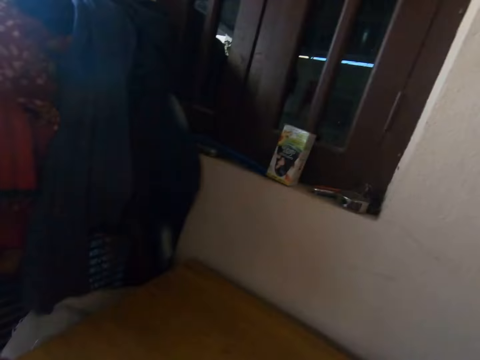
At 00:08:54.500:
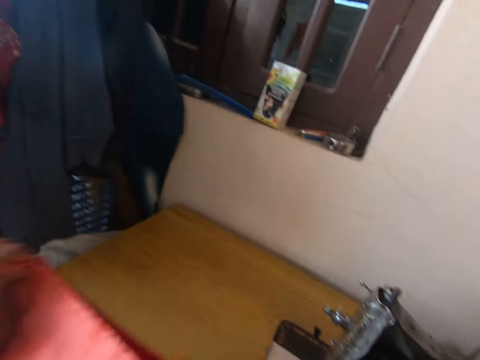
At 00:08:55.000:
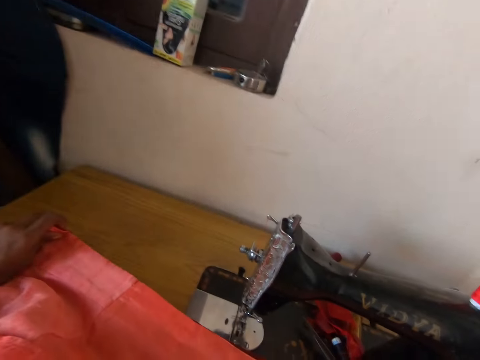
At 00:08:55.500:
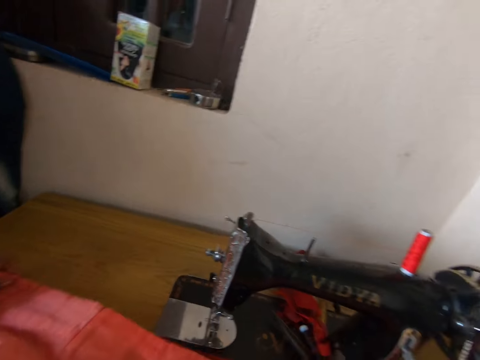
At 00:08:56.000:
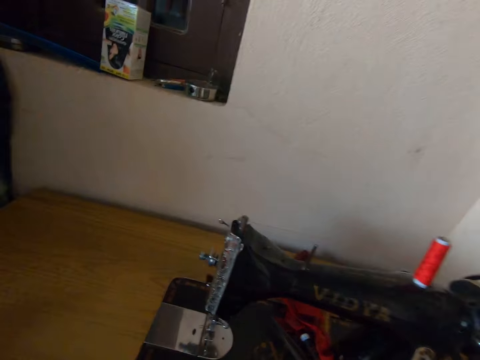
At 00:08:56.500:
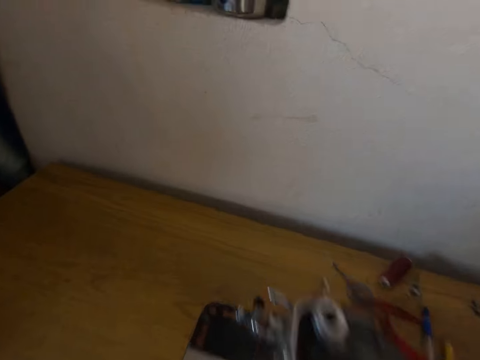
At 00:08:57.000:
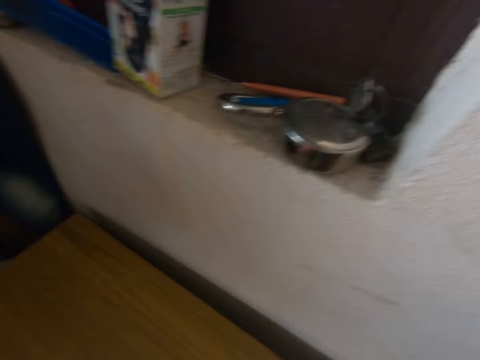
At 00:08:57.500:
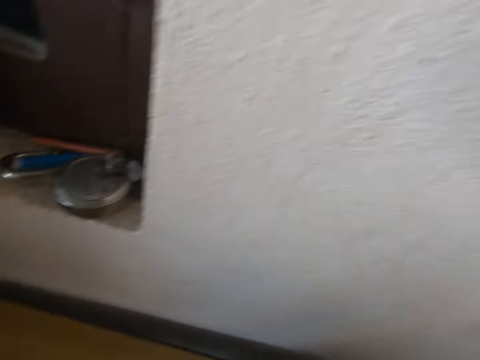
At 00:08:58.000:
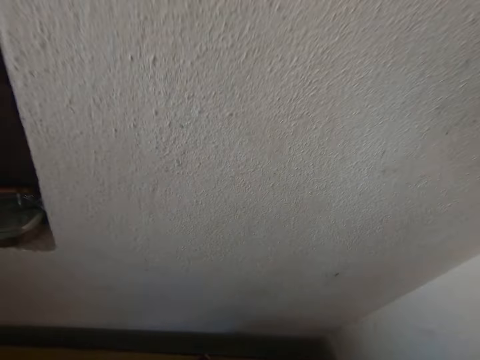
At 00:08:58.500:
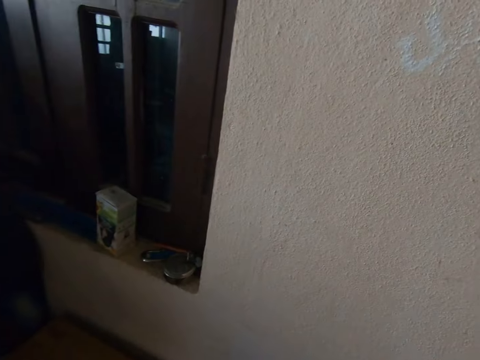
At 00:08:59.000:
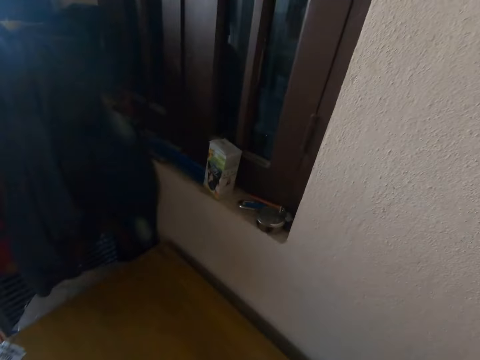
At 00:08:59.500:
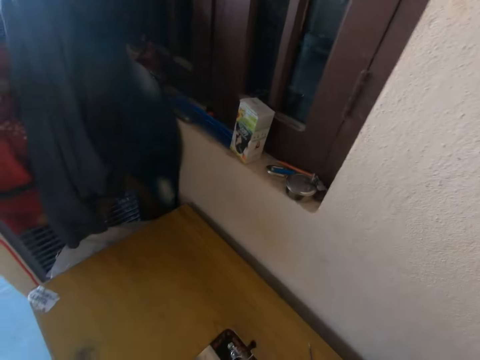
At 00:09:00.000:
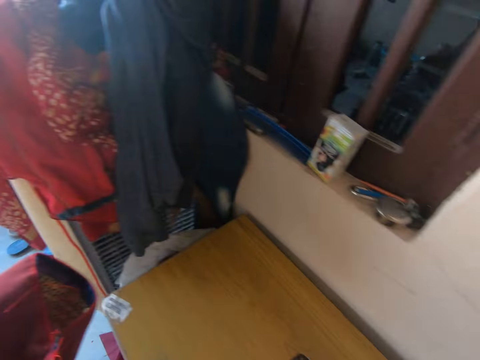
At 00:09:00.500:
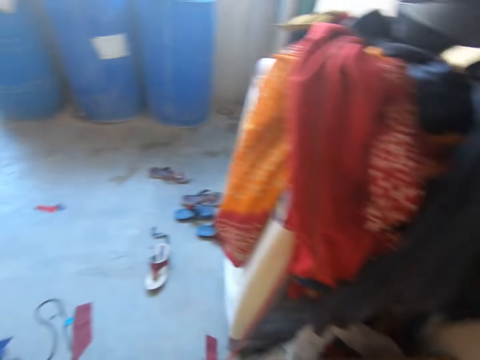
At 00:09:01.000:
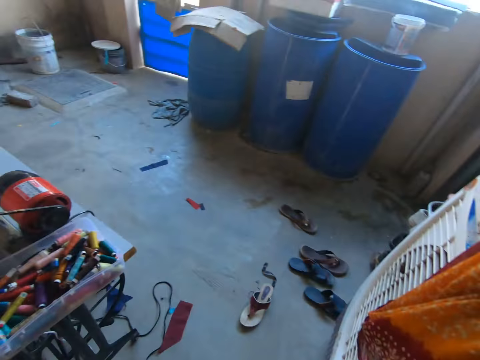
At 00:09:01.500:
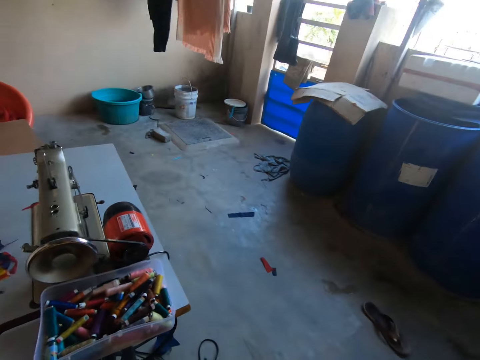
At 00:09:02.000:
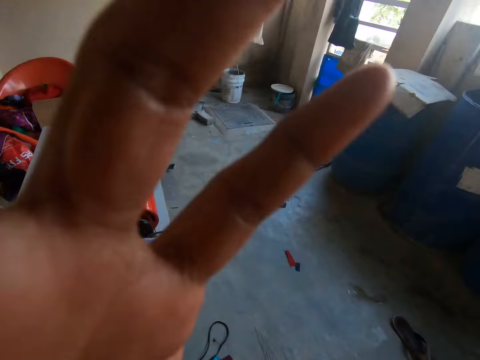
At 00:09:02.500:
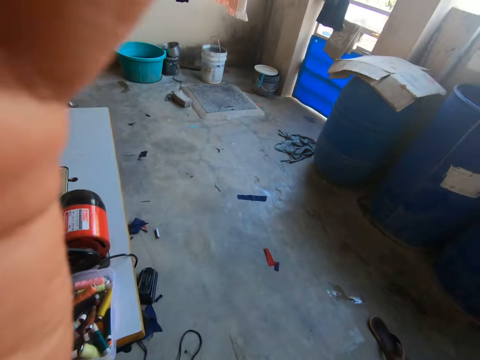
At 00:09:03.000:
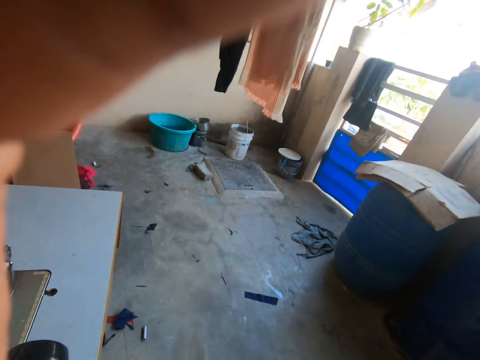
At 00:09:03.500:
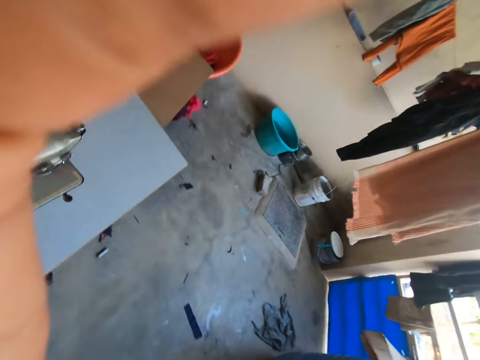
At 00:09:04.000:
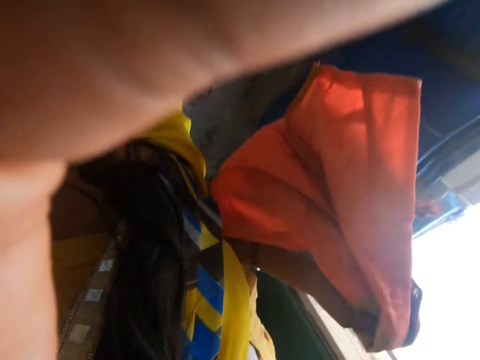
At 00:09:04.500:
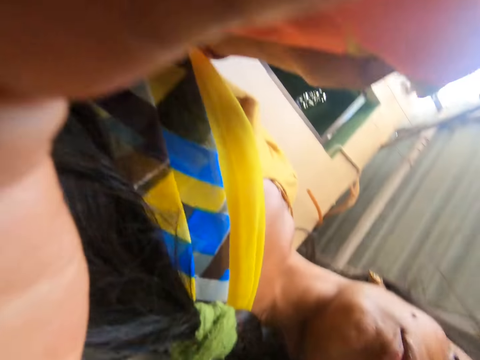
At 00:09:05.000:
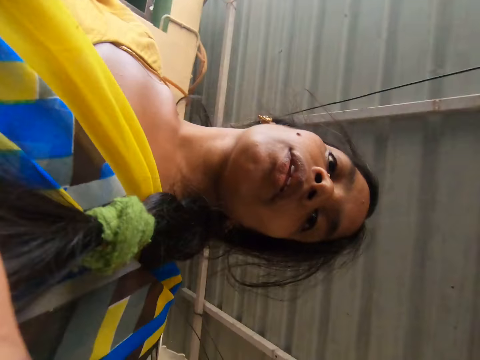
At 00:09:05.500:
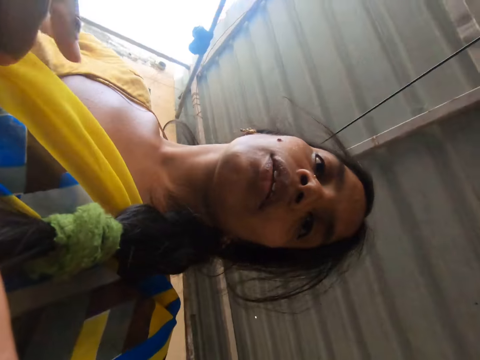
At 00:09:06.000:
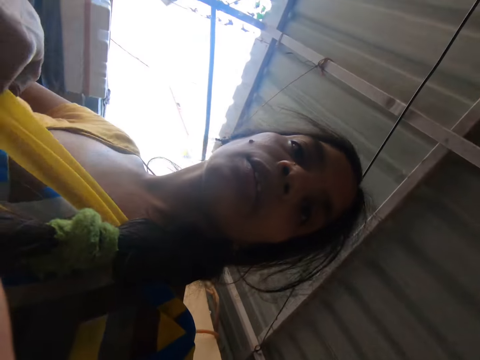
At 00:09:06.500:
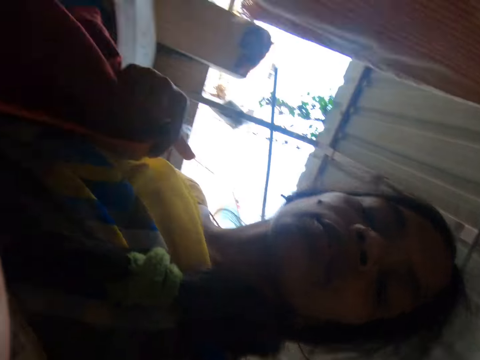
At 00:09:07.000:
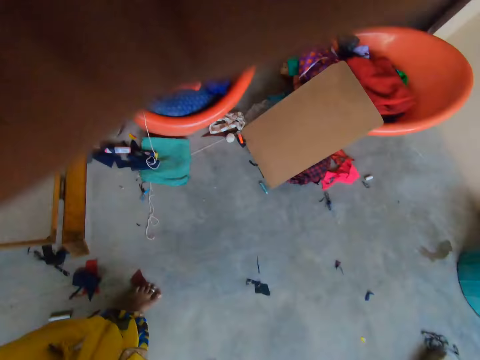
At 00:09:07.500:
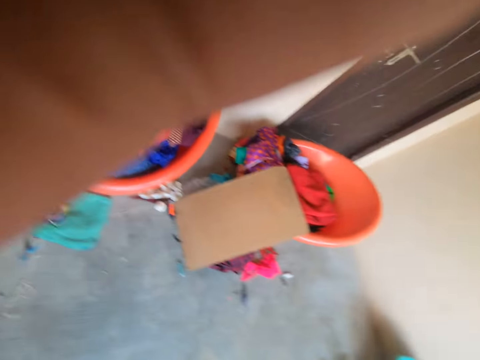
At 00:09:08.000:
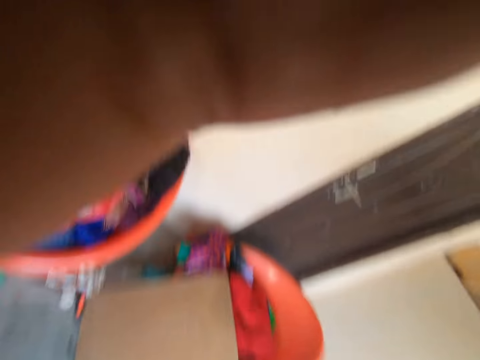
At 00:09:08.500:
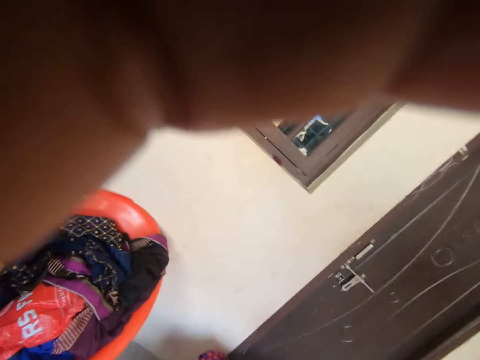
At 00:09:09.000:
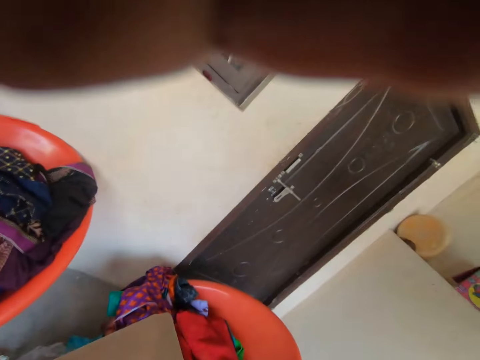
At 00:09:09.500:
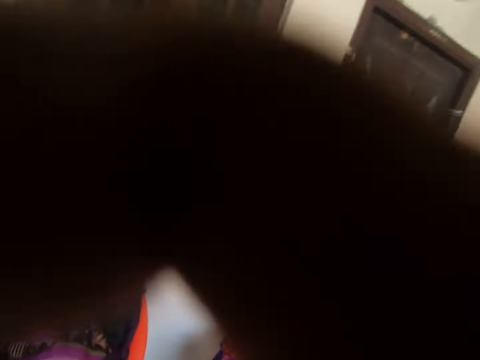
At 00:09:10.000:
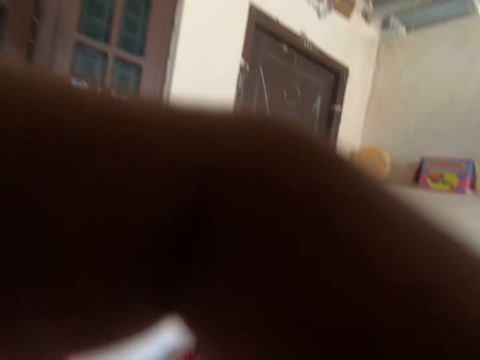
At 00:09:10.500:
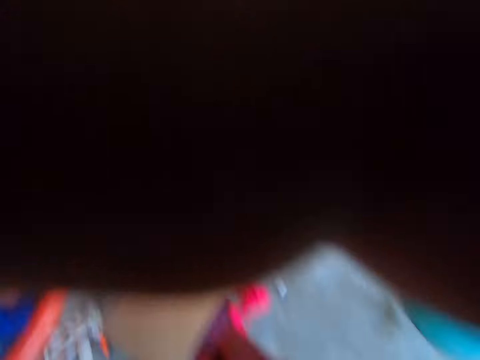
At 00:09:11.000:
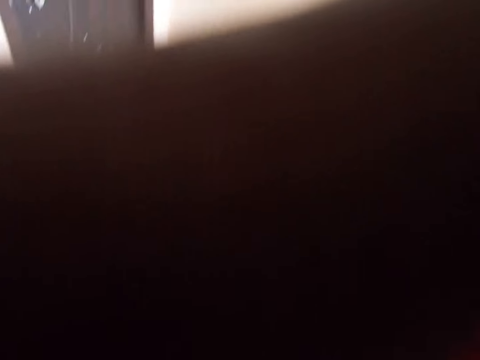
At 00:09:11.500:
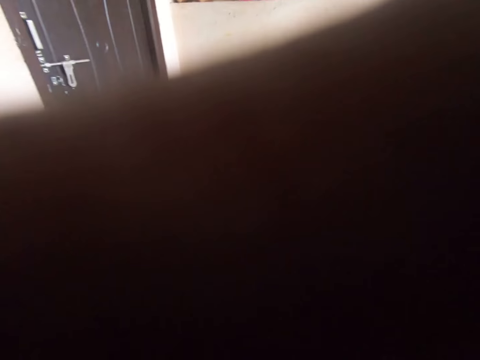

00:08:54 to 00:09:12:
The camera wearer places the cloth on the sewing machine. She looks around the room. She moves around the room. She removes the camera from her head. She holds the camera with the left hand. She looks at the camera. She pulls the blouse with the right hand. She holds the camera with the left hand. She puts the camera on her head.
